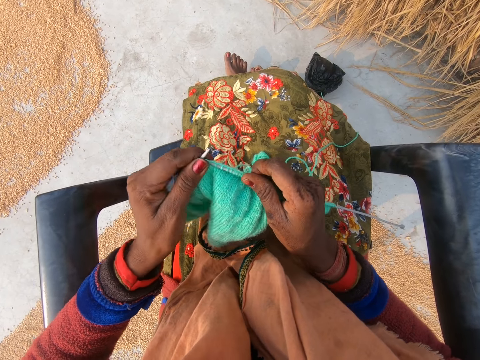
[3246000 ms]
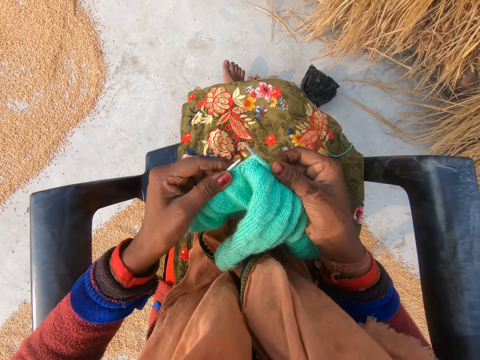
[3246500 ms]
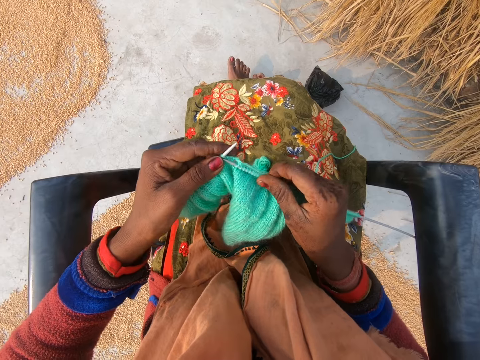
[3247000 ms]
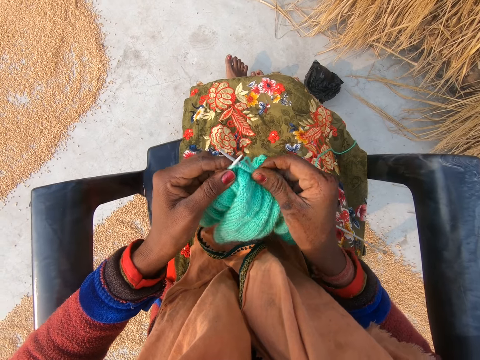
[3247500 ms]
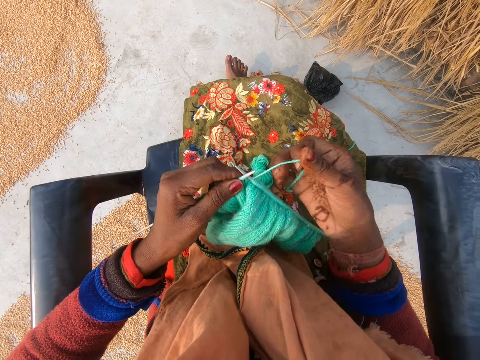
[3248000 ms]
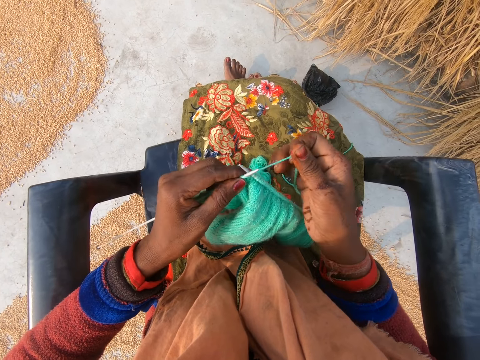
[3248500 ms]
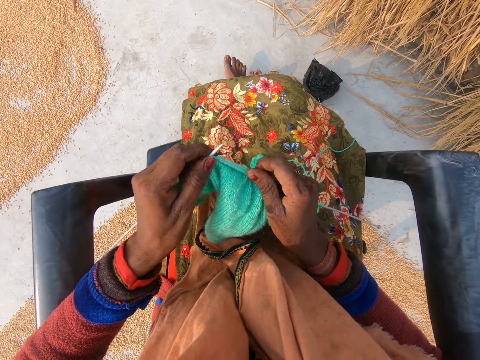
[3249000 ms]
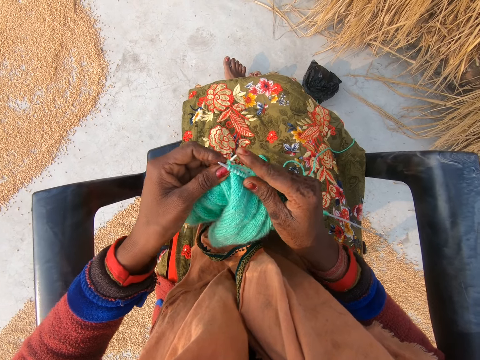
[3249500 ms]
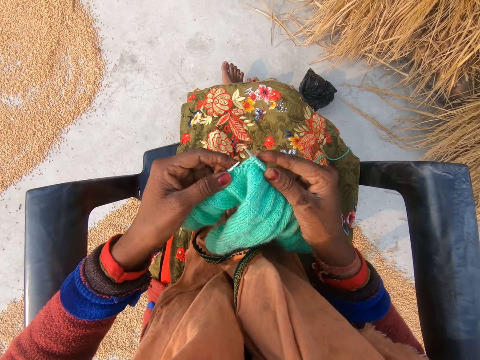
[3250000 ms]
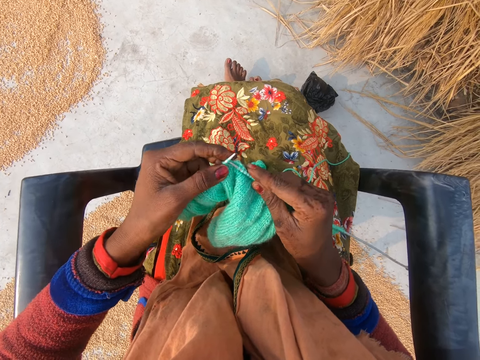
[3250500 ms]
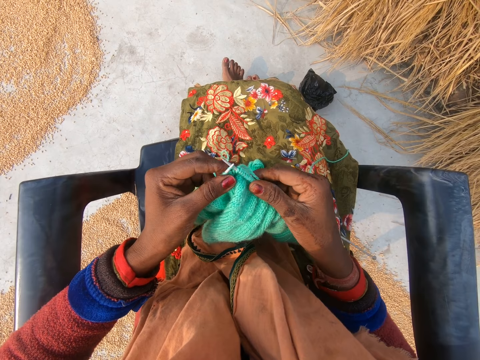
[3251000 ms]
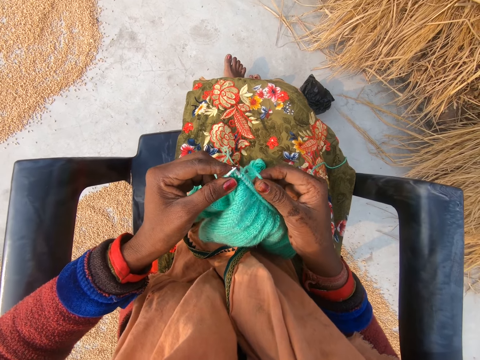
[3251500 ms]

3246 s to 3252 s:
The camera wearer crochets with the yarn.

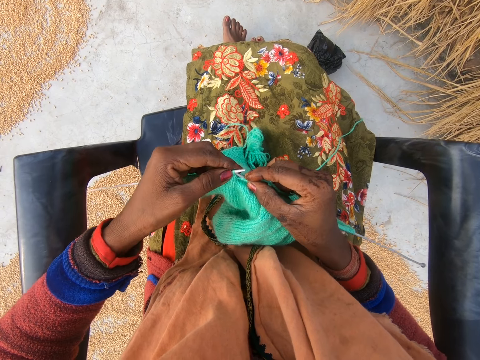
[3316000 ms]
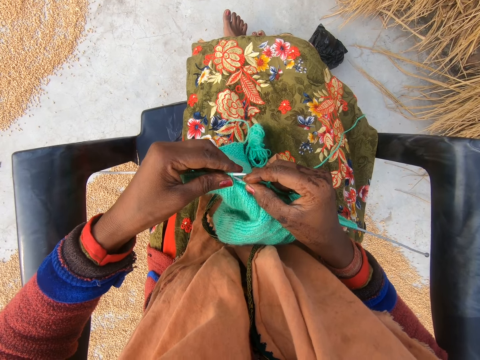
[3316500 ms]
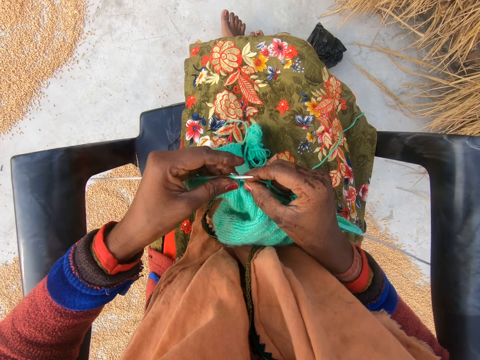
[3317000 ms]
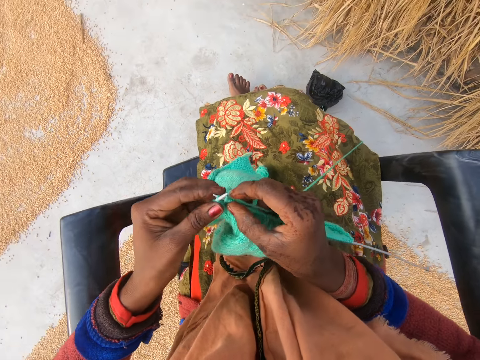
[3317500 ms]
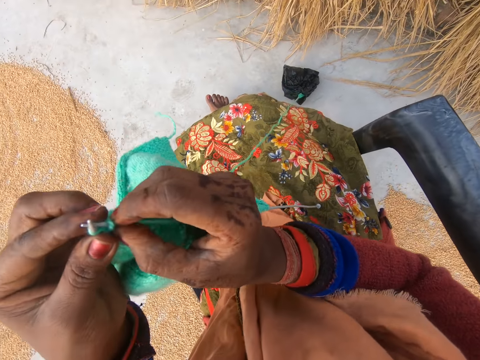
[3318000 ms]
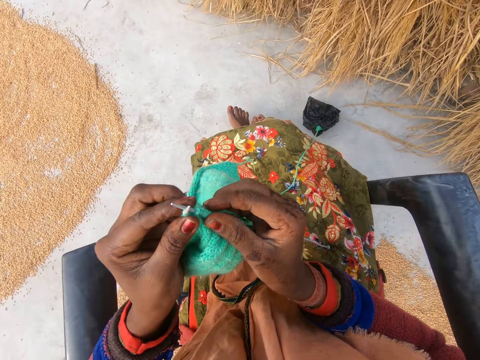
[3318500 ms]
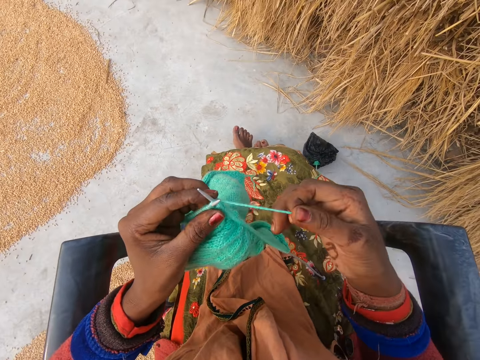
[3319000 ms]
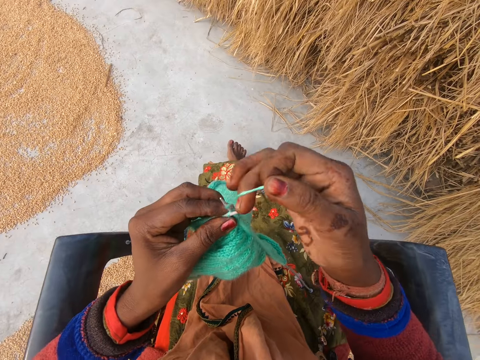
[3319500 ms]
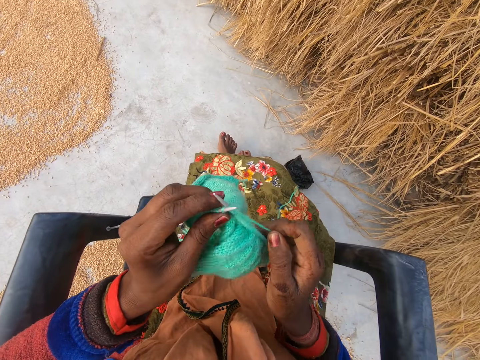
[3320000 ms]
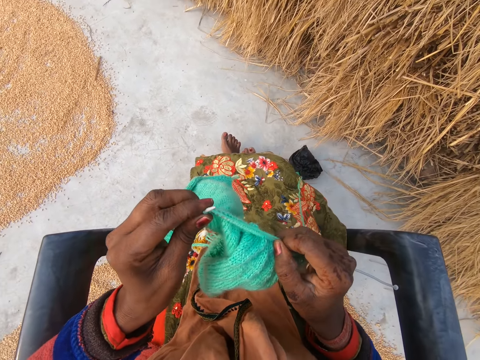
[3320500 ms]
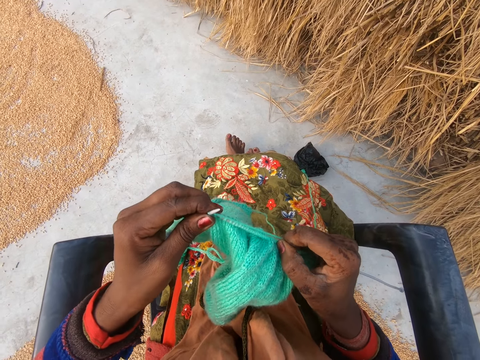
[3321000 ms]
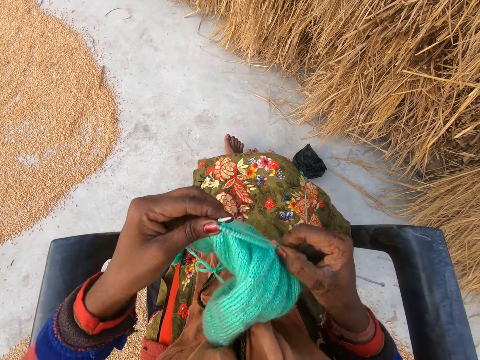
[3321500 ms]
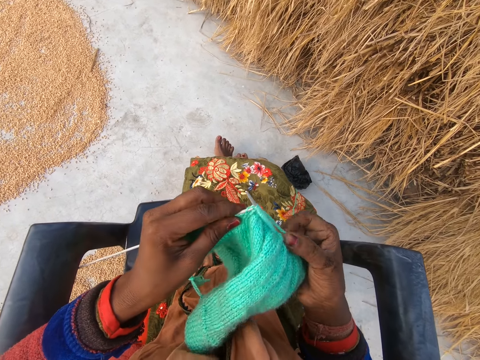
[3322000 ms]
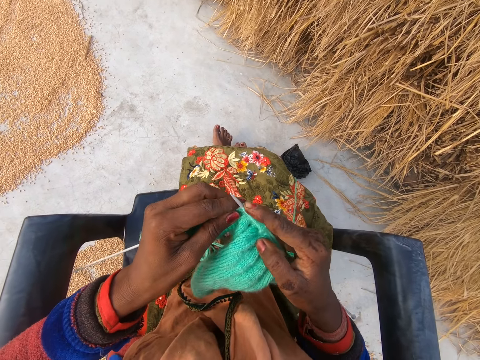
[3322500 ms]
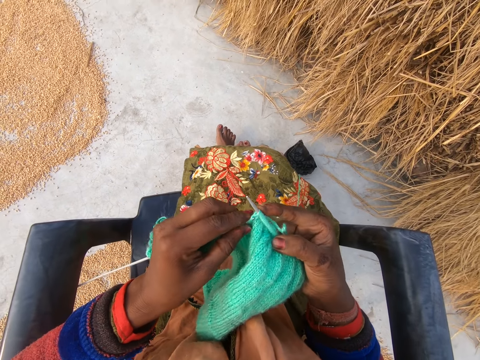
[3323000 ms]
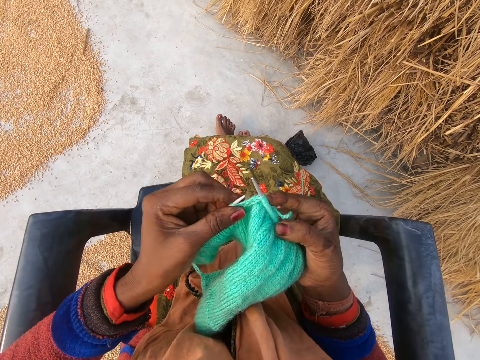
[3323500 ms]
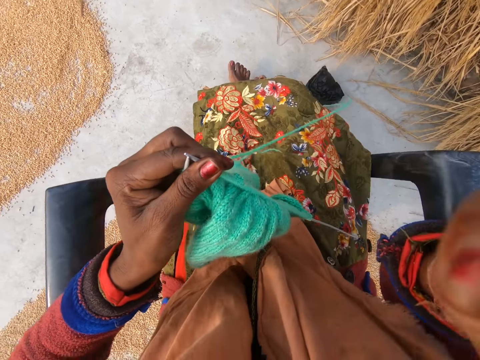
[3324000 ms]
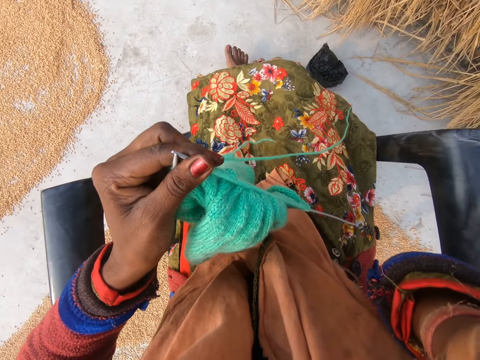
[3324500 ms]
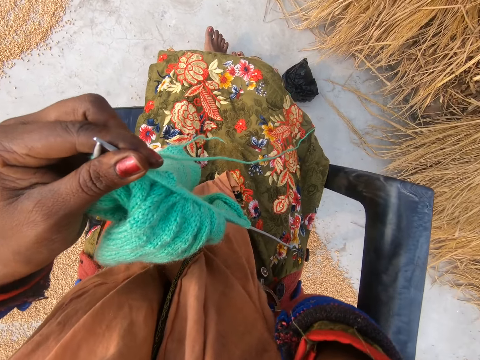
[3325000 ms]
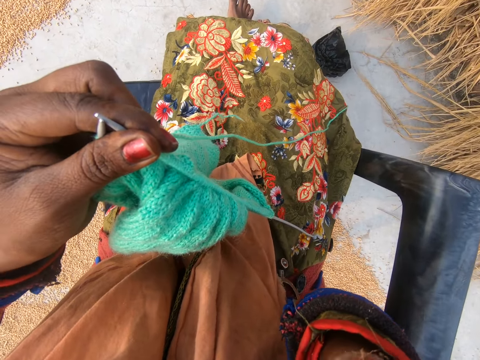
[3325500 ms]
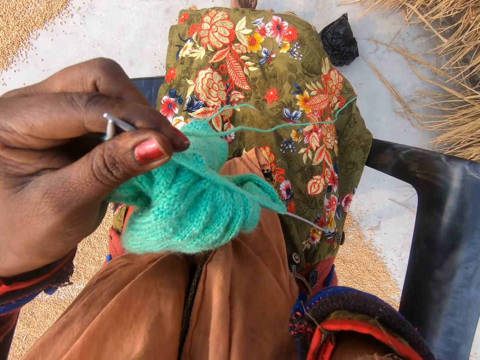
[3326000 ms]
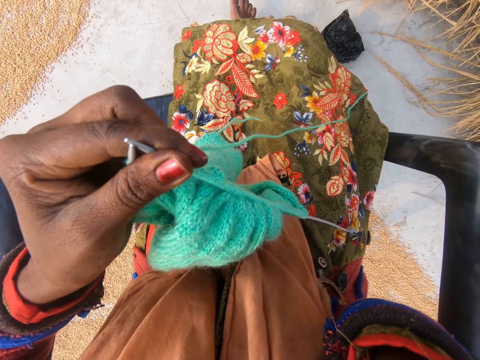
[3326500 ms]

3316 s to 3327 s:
The camera wearer adjusts the crochet with her hands. She lifts up the fabric. She crochets with the yarn. She knits the fabric with straight needles. She passes the crochet hook in her right hand to her left hand. She lifts her right hand. She rubs her face.

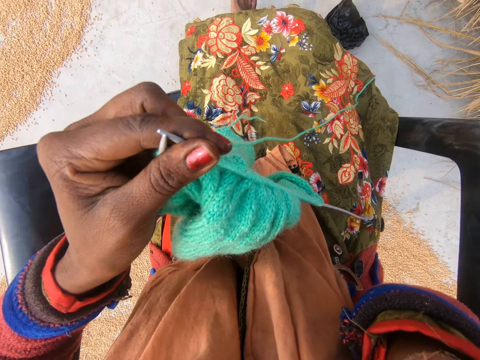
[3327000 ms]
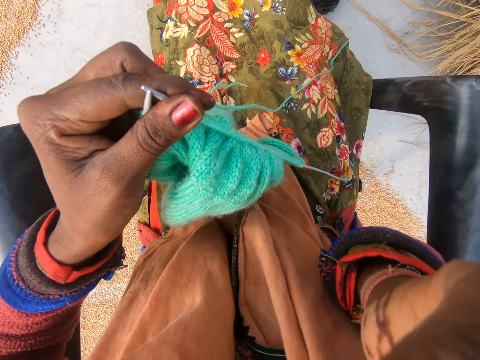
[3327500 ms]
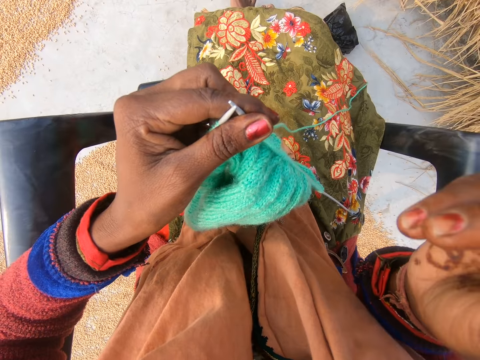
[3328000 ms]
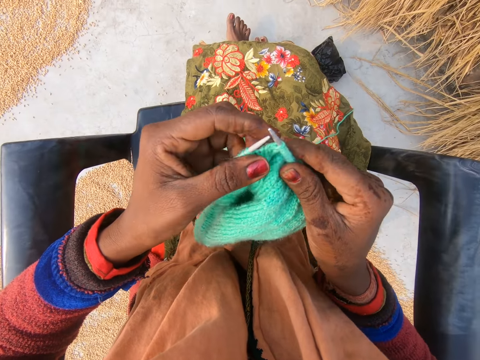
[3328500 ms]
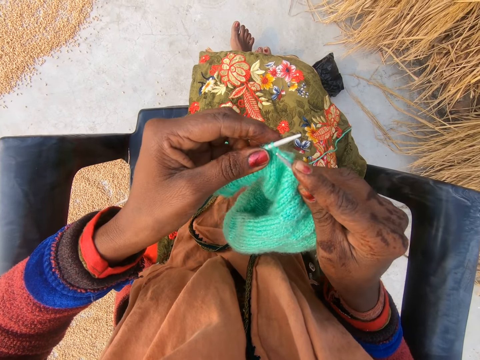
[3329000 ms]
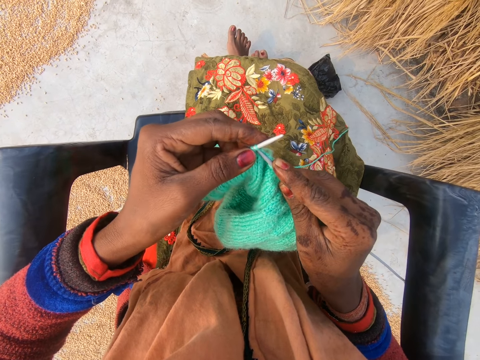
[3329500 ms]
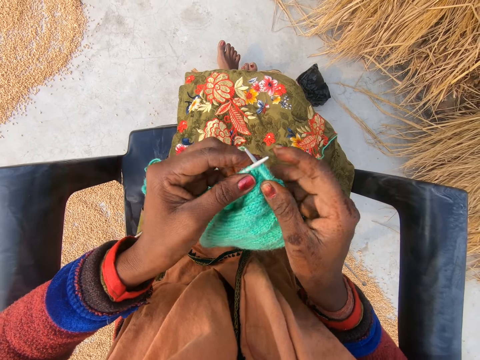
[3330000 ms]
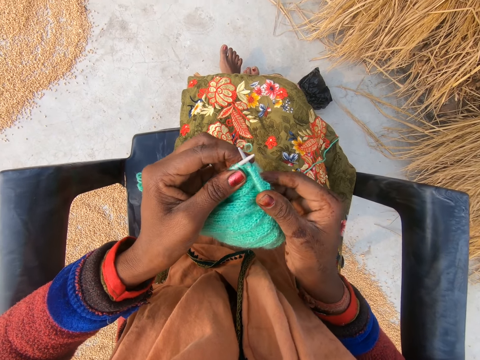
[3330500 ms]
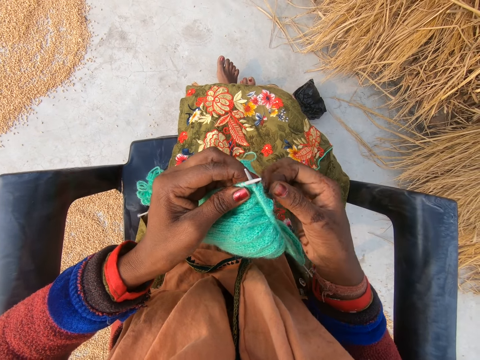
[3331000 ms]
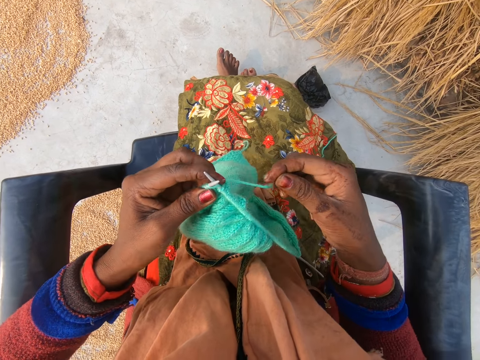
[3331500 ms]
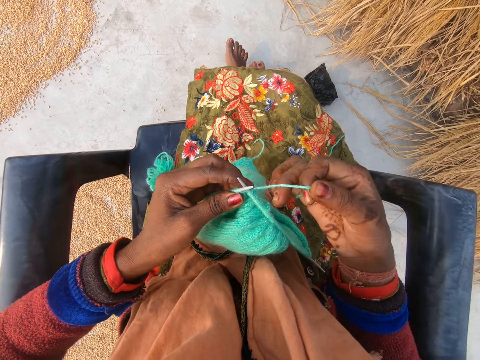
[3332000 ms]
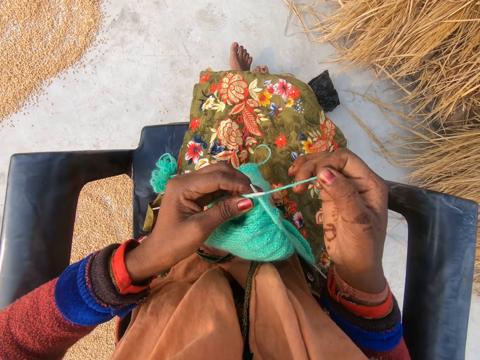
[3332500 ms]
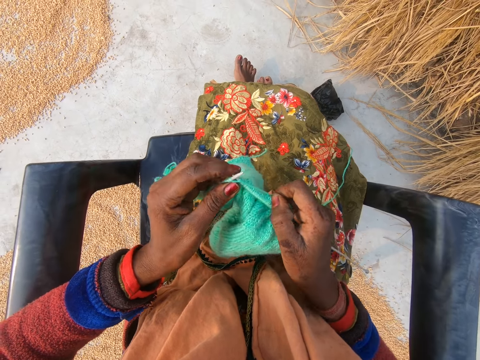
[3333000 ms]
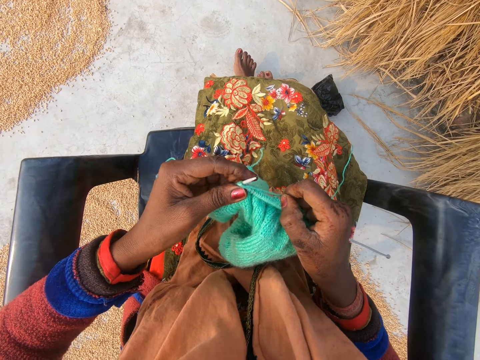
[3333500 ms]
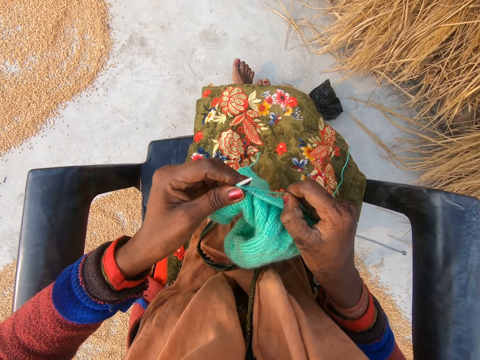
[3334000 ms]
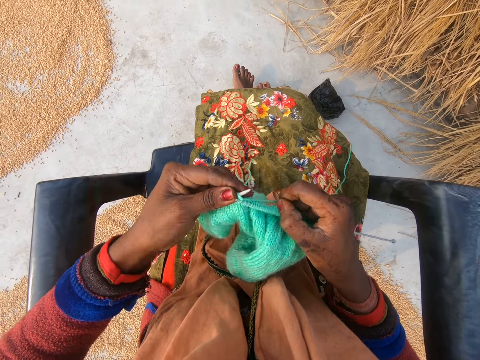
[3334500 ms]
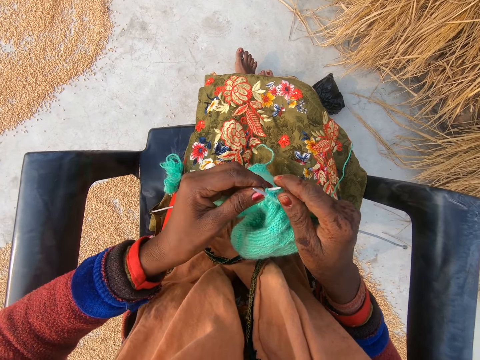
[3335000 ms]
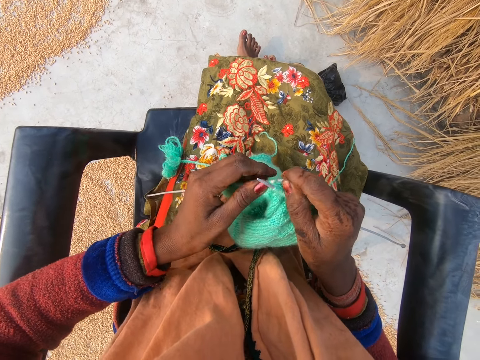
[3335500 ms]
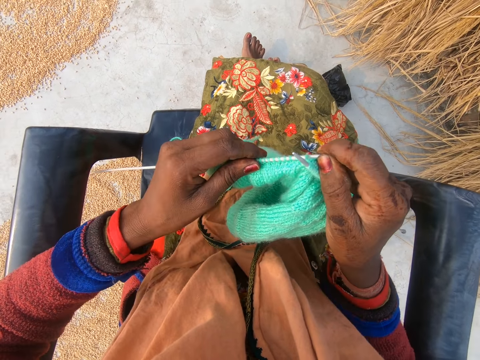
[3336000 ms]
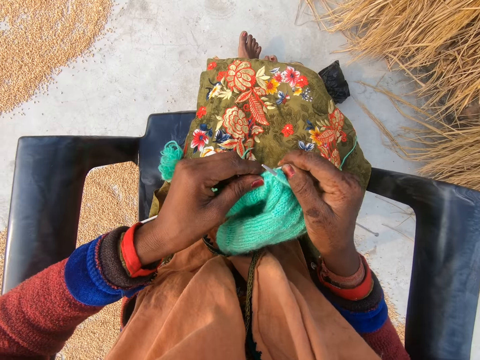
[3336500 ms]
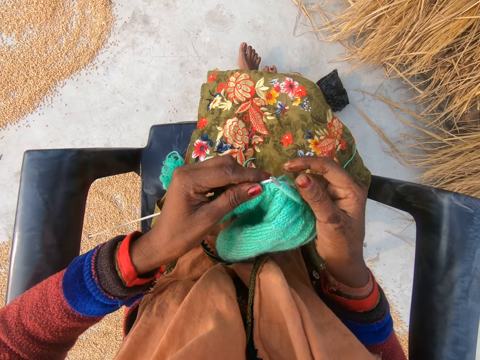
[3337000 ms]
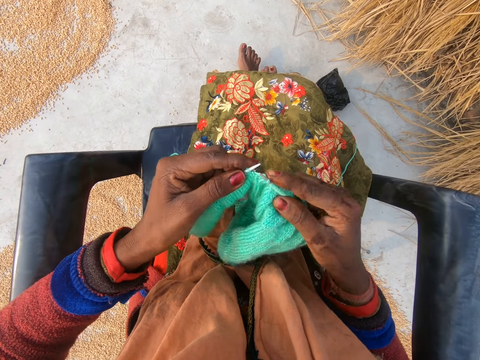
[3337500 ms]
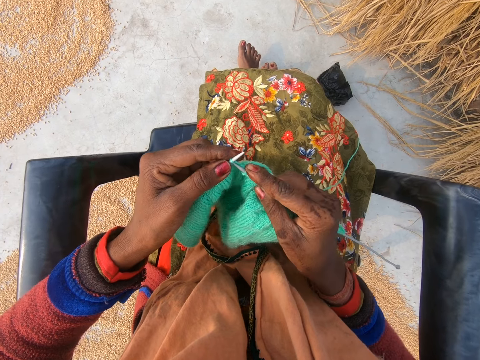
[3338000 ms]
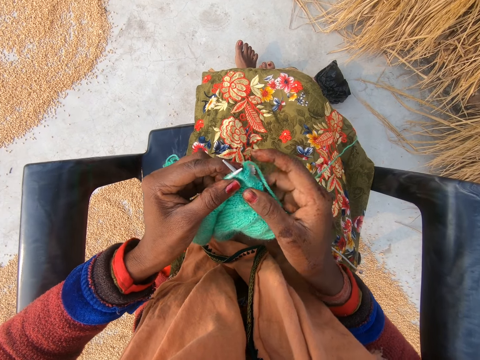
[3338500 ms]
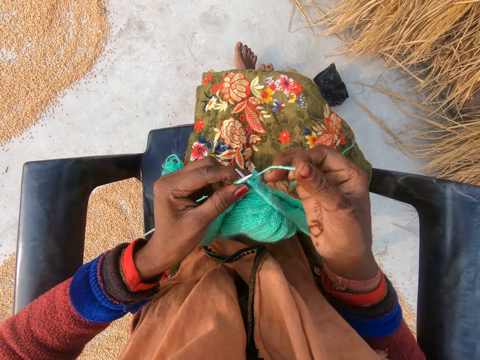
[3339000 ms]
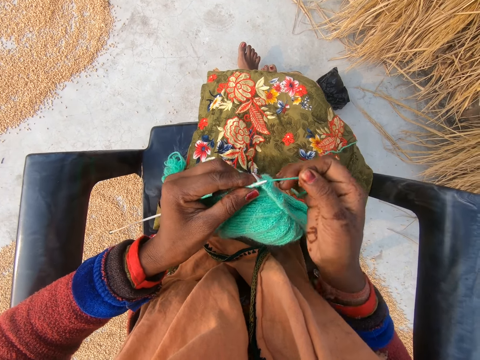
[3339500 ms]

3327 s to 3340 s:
The camera wearer passes the crochet hook from her left hand to her right hand. She crochets with the yarn. She knits a fabric with straight needles.
